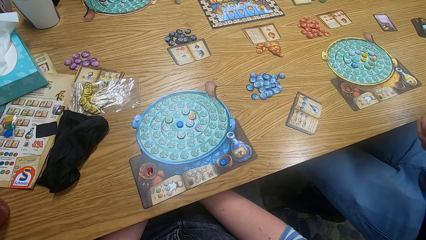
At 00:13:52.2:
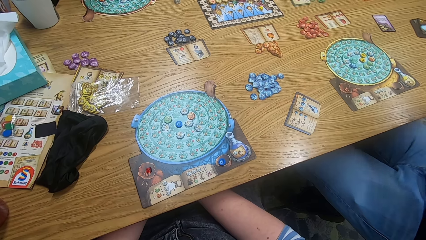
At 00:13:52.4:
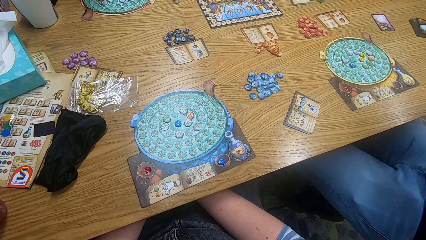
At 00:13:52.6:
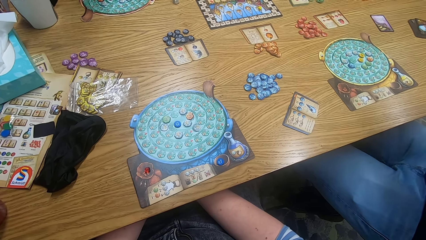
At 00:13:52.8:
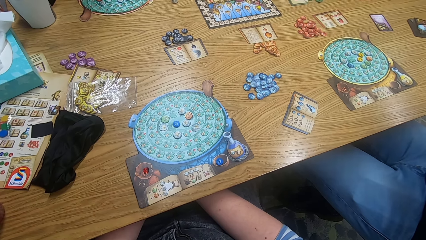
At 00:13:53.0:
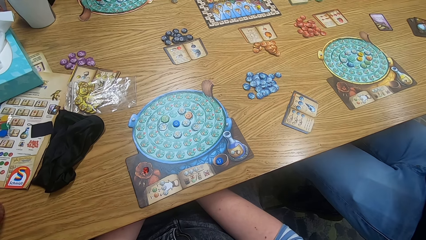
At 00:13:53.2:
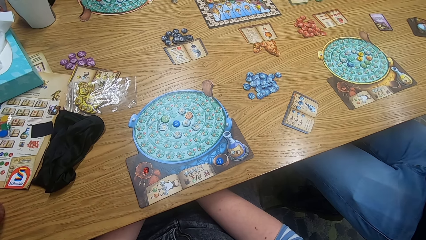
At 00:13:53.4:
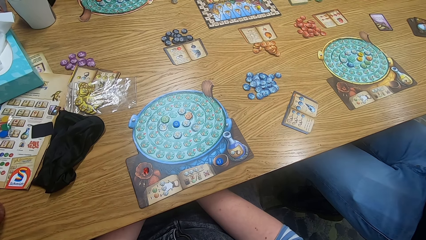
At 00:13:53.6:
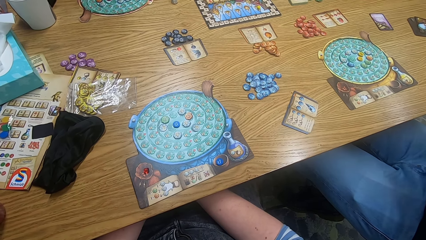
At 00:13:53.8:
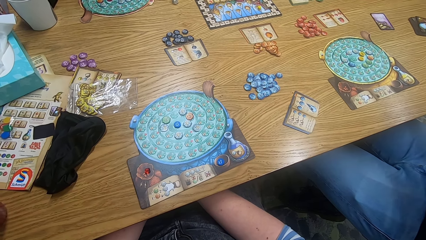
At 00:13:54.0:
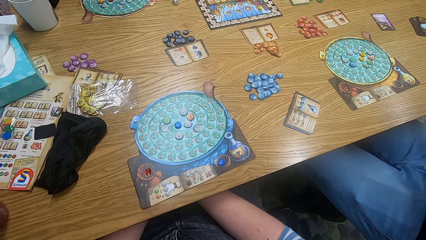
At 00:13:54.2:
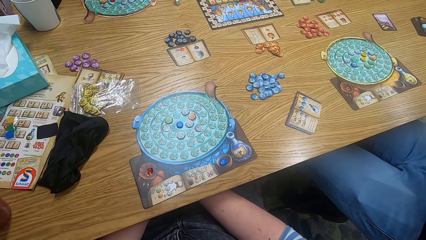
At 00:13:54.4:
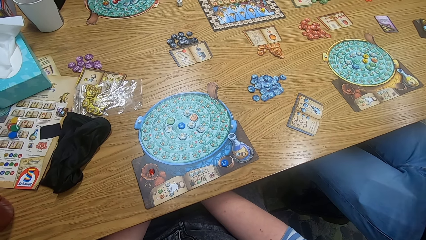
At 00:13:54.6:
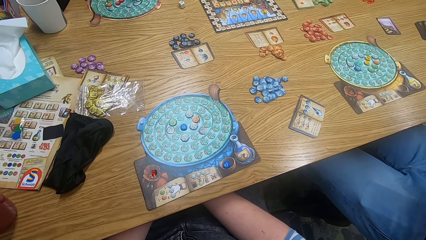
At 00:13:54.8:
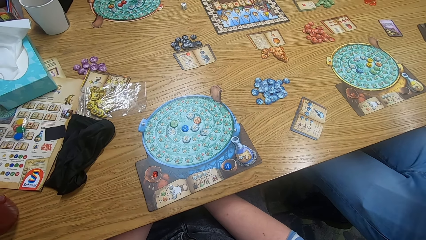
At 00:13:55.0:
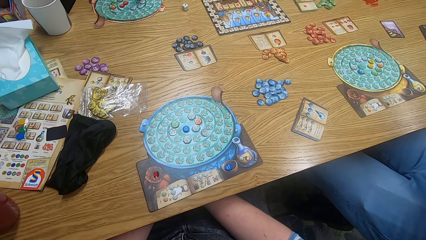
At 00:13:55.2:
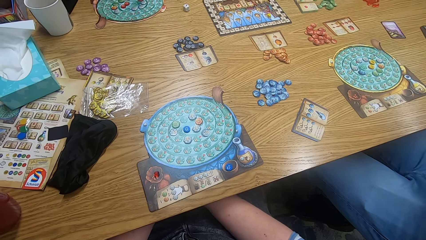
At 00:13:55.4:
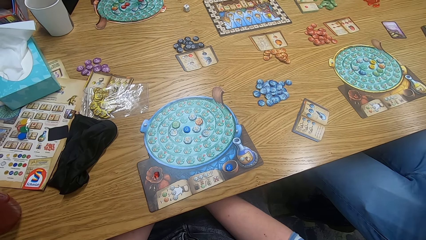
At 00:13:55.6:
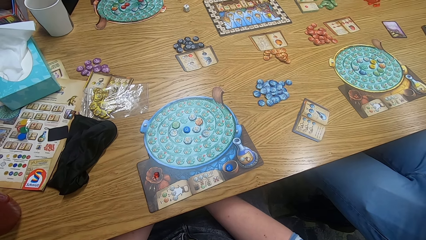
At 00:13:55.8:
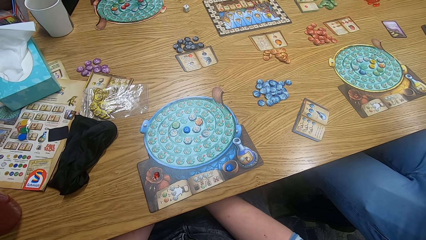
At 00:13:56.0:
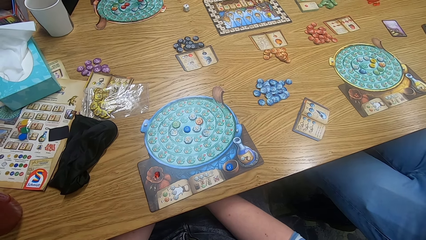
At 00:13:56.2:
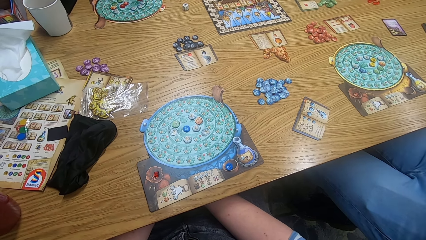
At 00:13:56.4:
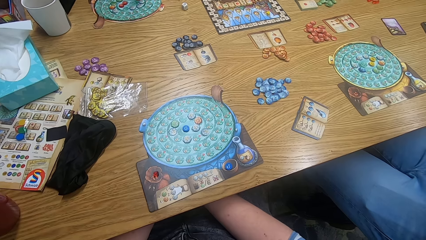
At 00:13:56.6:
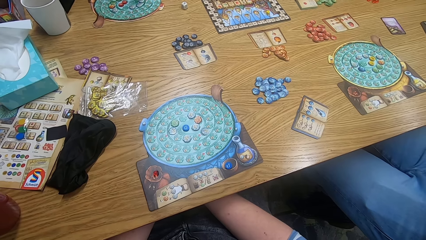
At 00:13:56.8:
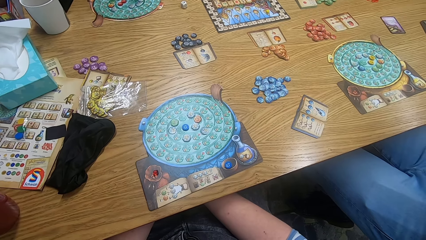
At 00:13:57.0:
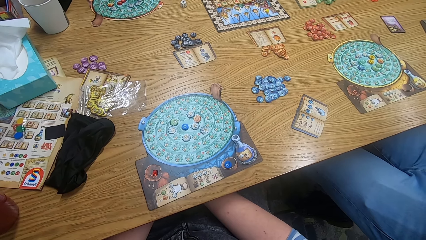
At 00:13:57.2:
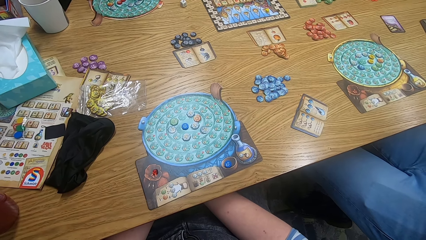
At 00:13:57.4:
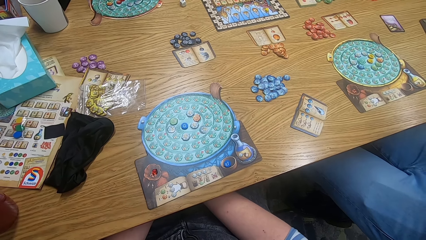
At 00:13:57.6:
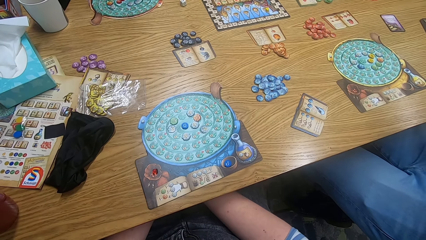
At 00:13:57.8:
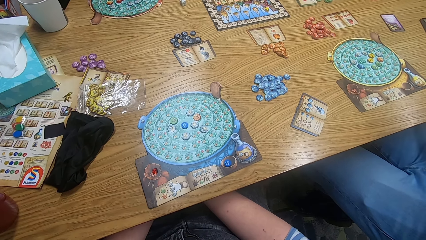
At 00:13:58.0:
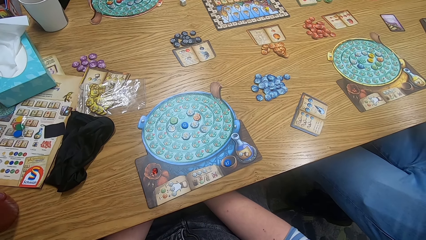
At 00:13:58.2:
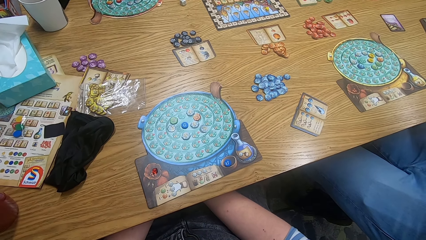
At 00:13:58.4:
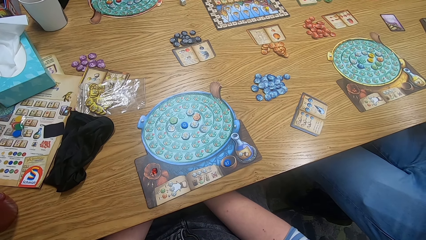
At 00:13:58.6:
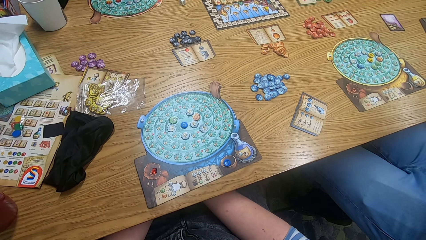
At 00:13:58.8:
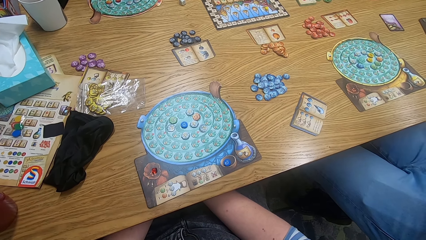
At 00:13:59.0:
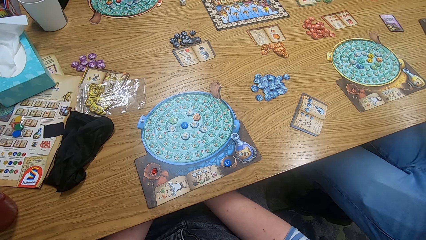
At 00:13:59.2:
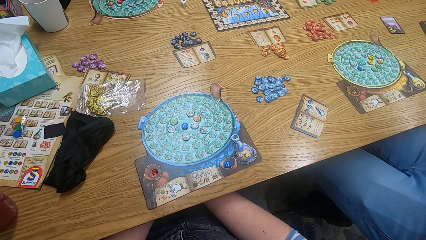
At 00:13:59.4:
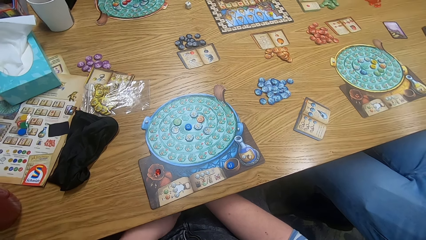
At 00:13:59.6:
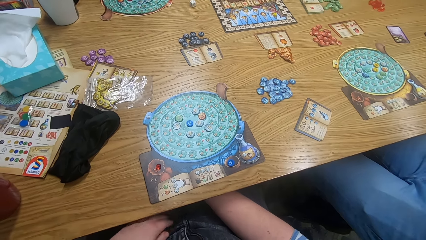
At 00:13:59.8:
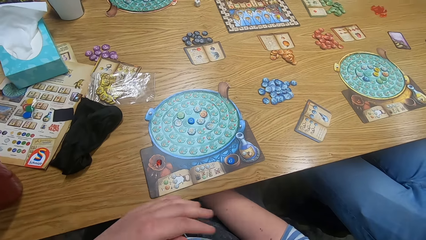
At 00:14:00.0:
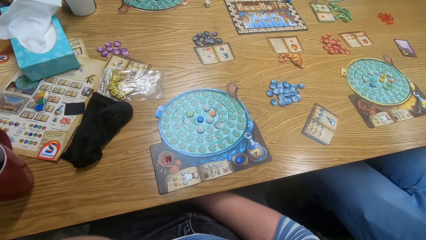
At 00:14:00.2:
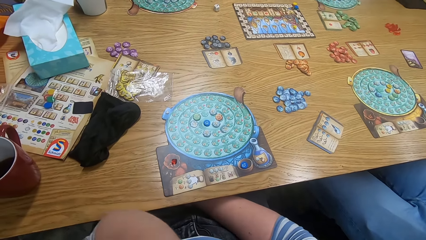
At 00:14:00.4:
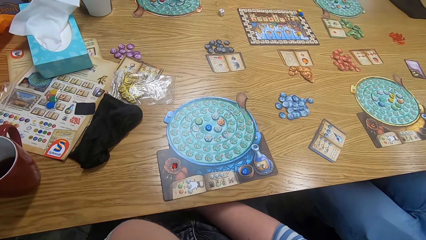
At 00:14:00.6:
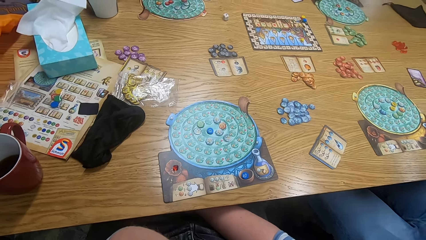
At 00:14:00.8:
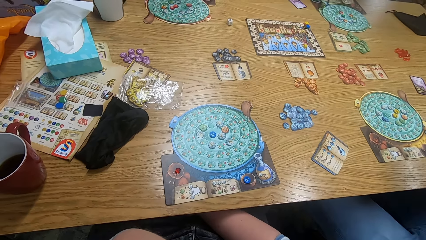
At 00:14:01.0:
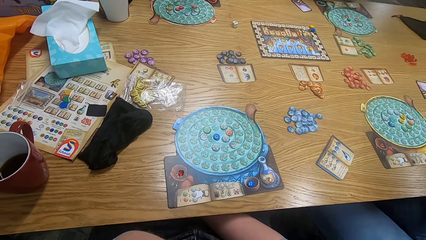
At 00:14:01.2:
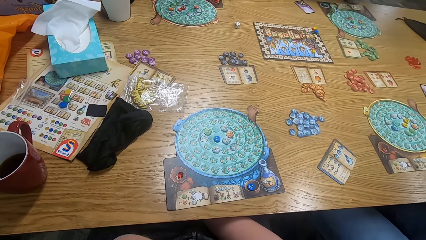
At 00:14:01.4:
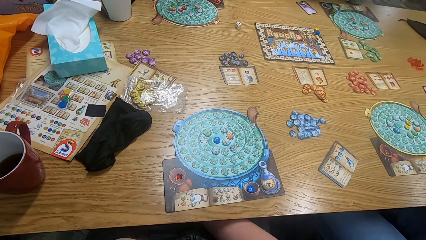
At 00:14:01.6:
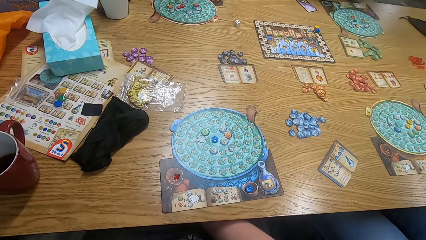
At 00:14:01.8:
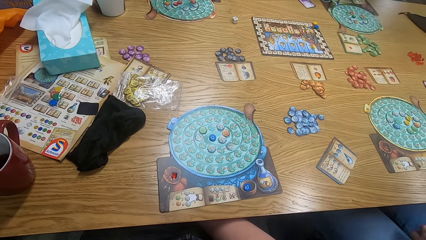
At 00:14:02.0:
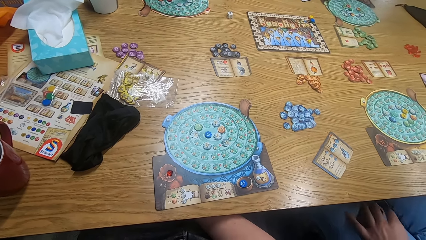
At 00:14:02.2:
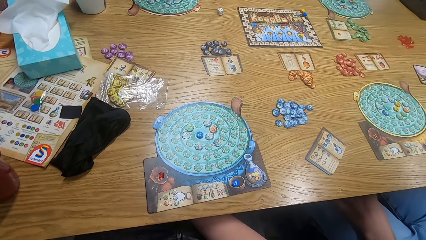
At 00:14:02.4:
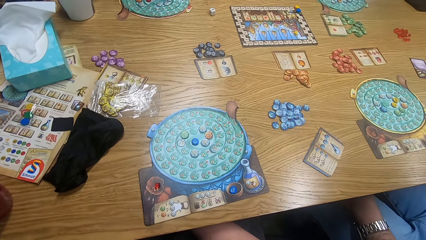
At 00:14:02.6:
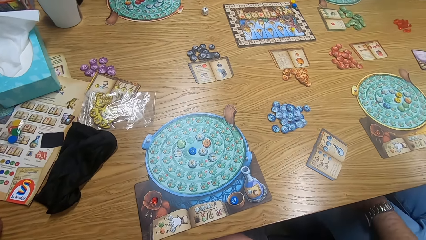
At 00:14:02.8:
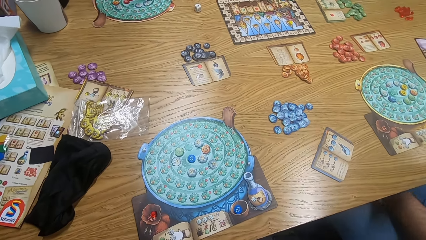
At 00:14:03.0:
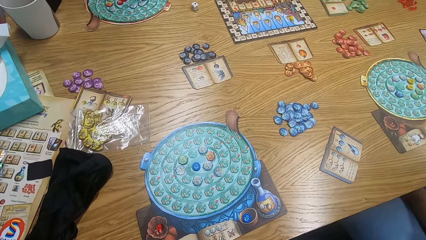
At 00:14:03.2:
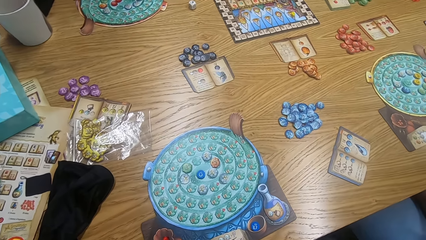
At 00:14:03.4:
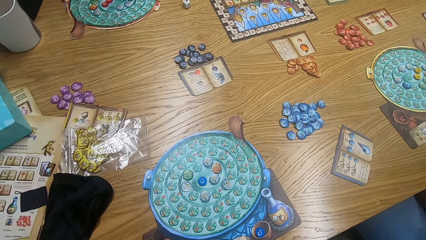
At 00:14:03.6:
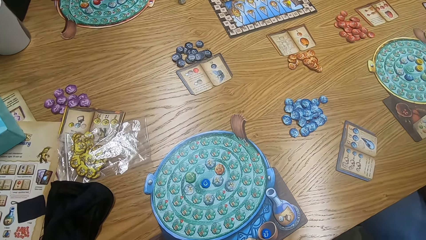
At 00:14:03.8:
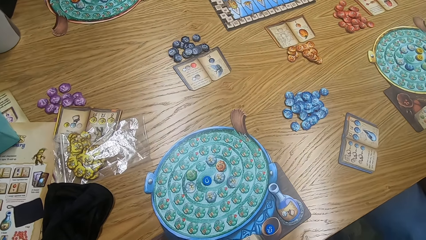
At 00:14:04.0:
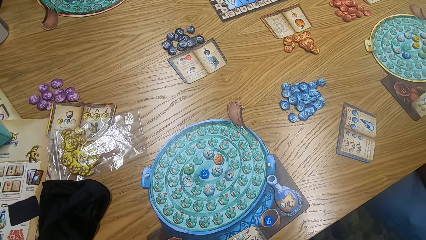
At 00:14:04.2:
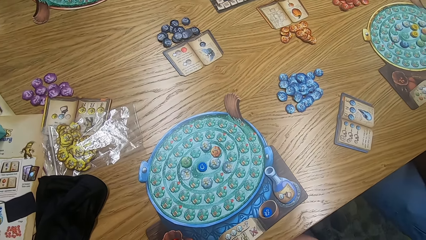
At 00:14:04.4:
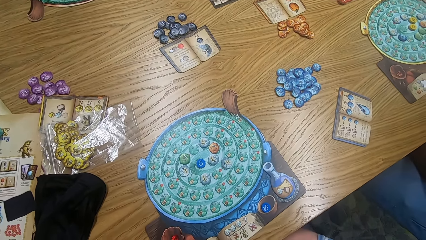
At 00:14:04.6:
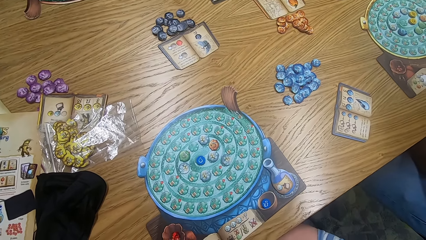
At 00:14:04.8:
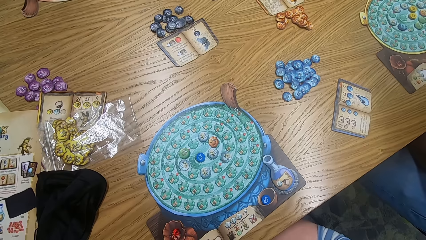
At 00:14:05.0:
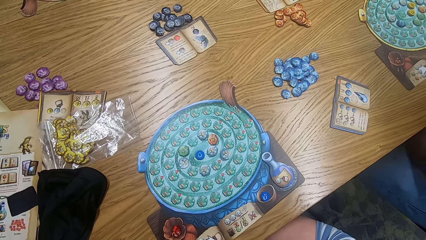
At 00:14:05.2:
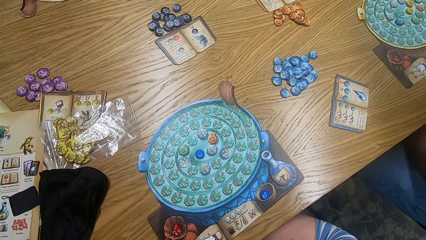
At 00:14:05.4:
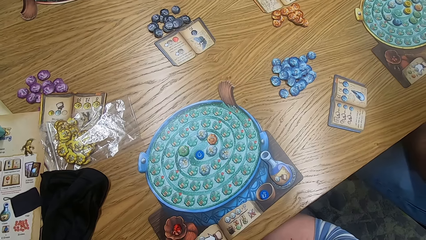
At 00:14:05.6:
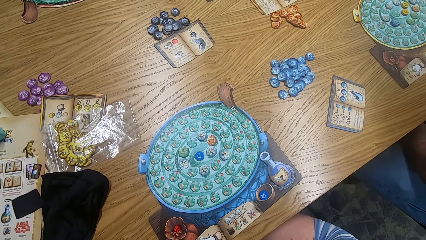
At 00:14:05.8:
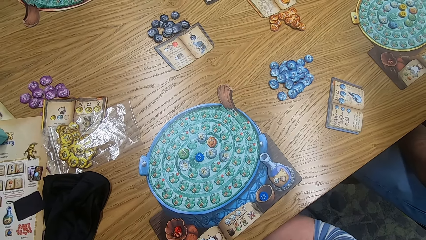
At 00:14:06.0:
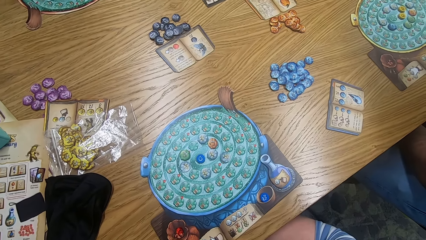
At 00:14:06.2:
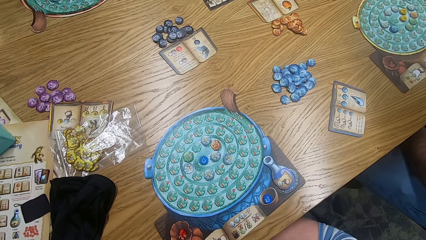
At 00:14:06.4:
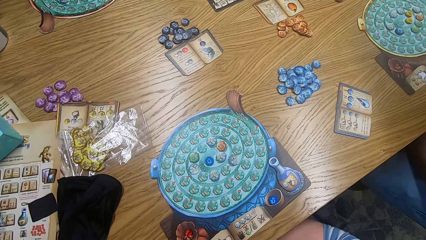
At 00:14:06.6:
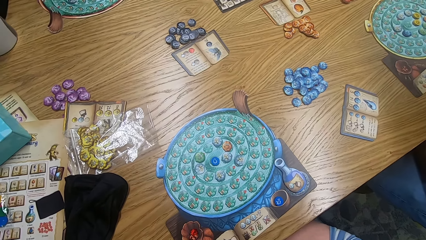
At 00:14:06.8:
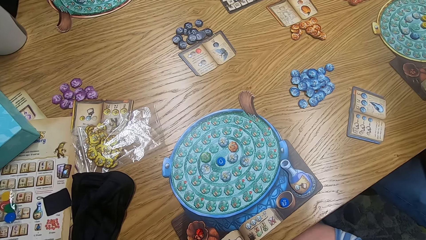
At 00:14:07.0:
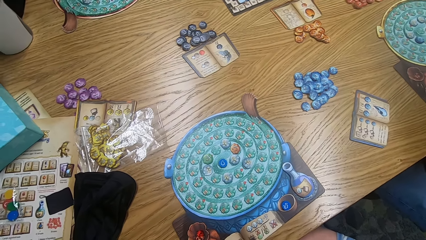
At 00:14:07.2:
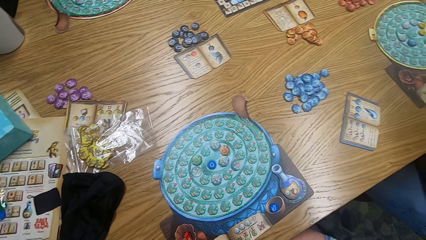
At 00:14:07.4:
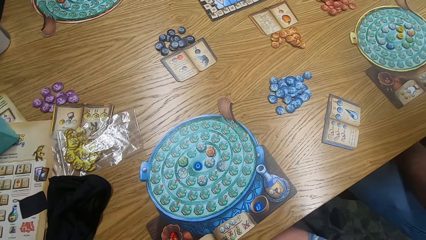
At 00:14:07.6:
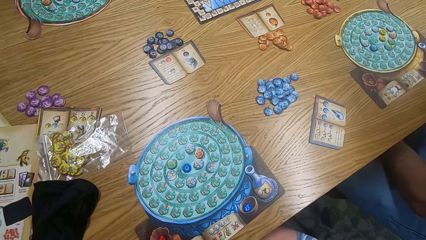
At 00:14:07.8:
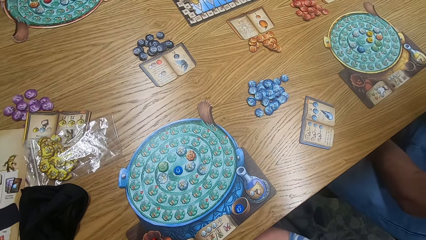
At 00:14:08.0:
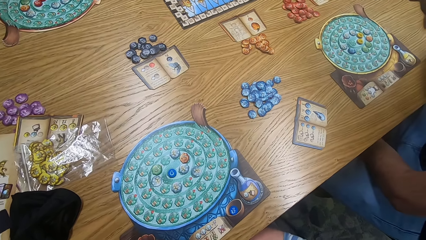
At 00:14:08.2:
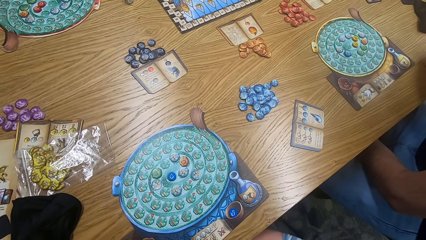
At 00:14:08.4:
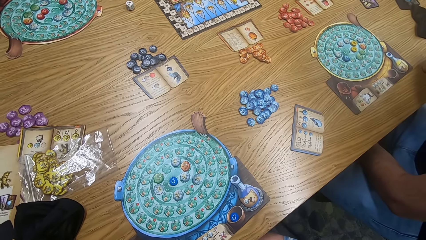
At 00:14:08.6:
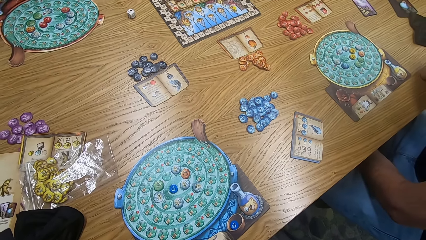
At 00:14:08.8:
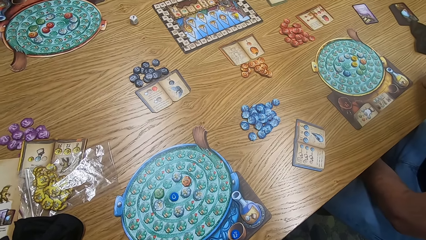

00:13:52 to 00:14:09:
The camera wearer moves hands and looks around. A man touches himself. The camera wearer looks around. They put a hand under the table.
